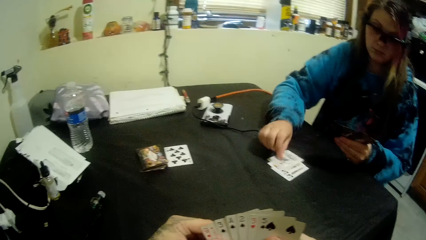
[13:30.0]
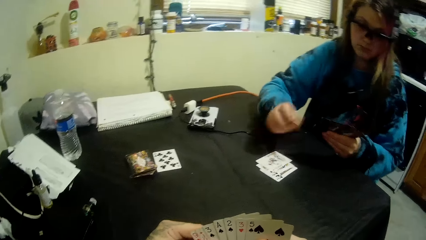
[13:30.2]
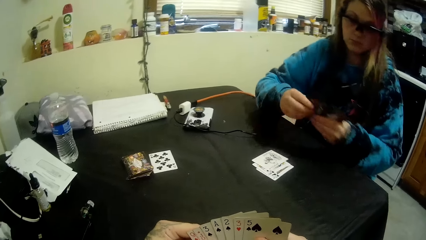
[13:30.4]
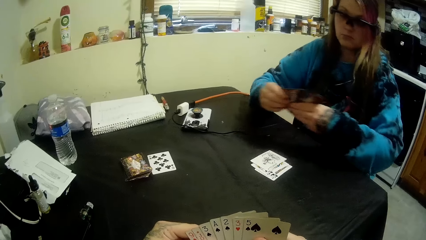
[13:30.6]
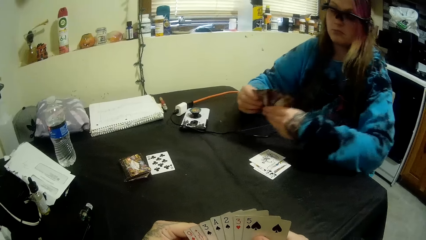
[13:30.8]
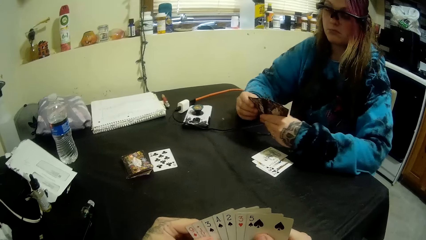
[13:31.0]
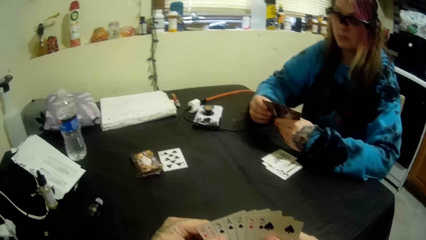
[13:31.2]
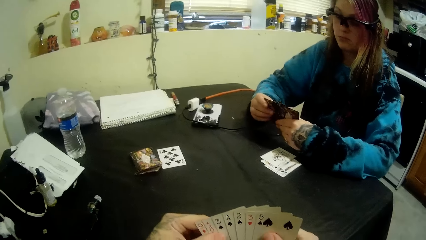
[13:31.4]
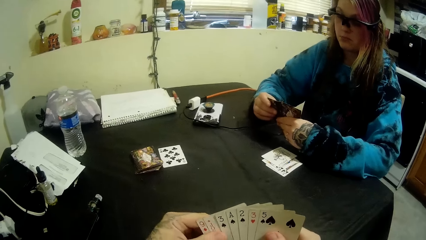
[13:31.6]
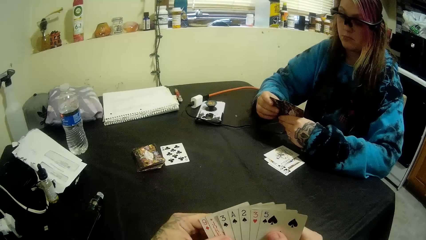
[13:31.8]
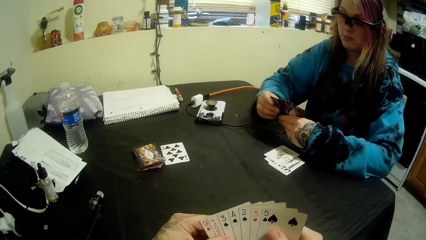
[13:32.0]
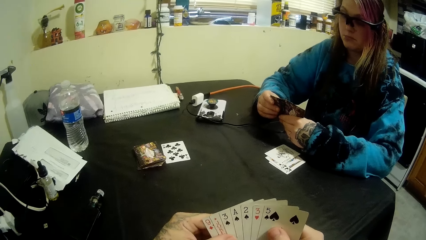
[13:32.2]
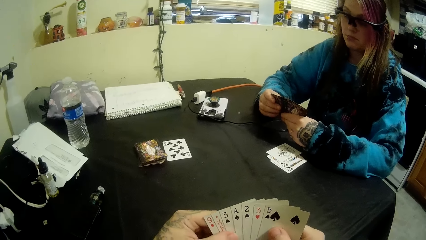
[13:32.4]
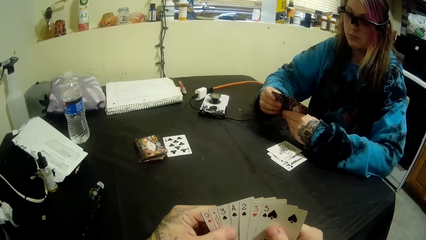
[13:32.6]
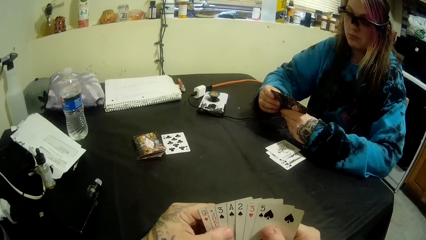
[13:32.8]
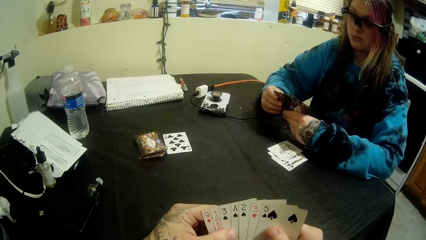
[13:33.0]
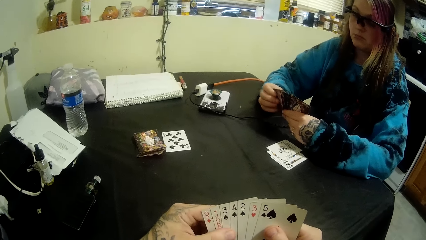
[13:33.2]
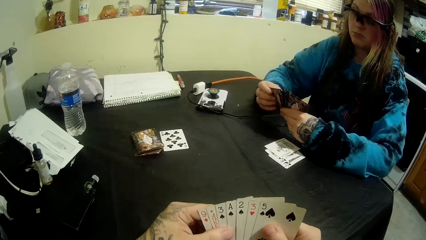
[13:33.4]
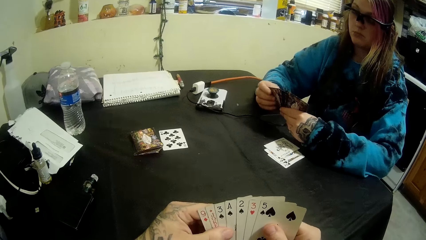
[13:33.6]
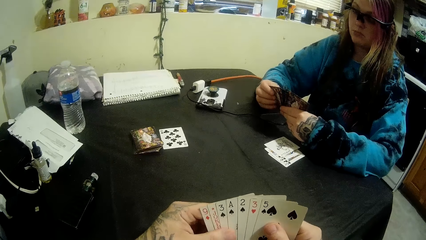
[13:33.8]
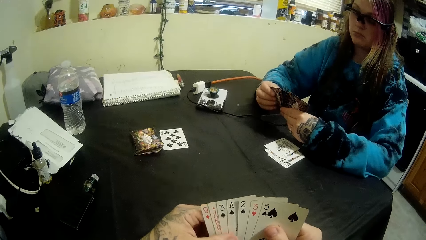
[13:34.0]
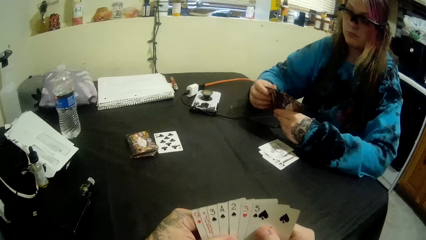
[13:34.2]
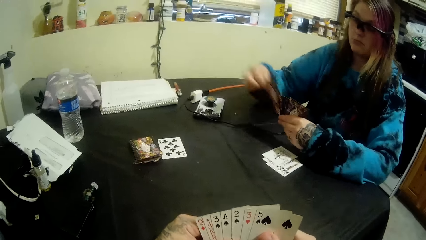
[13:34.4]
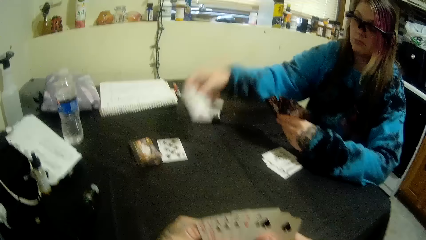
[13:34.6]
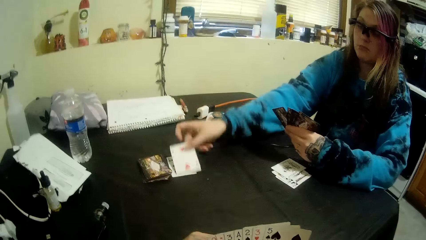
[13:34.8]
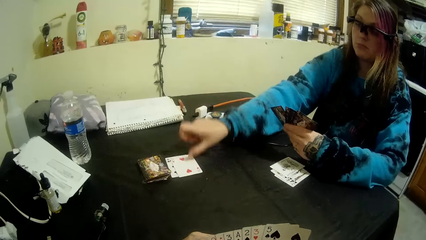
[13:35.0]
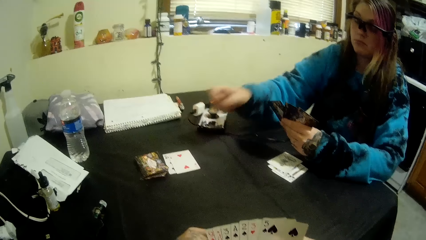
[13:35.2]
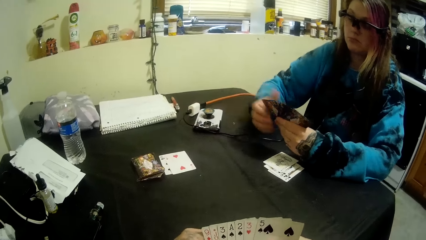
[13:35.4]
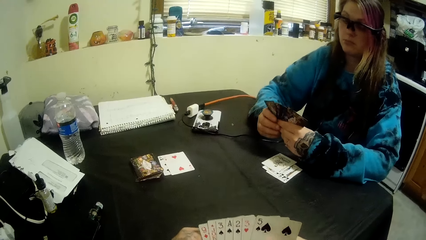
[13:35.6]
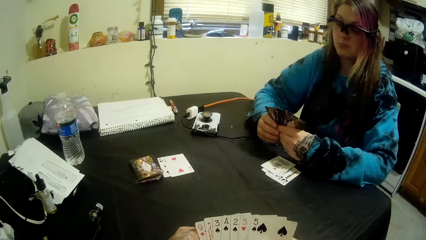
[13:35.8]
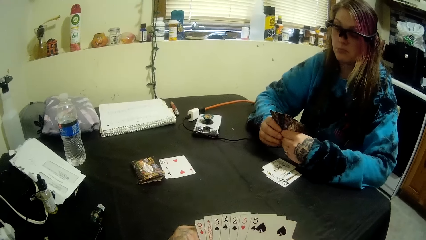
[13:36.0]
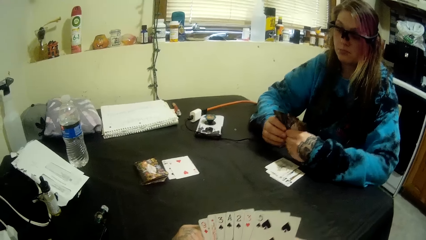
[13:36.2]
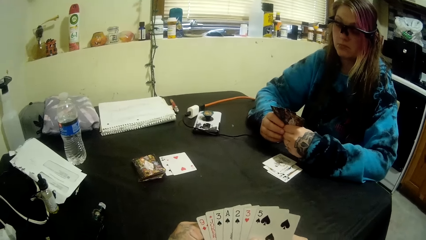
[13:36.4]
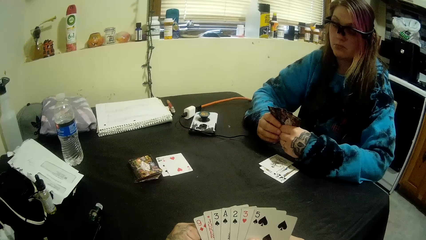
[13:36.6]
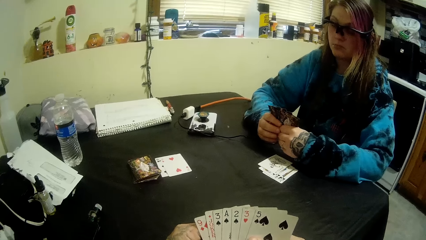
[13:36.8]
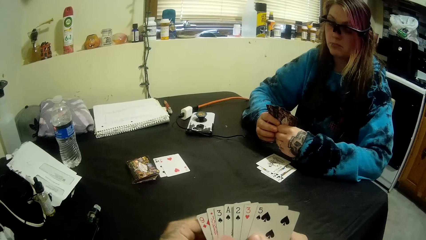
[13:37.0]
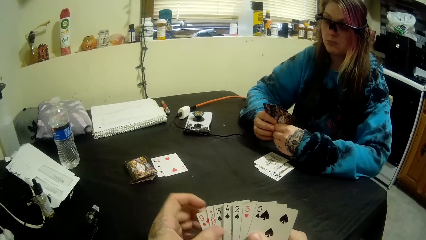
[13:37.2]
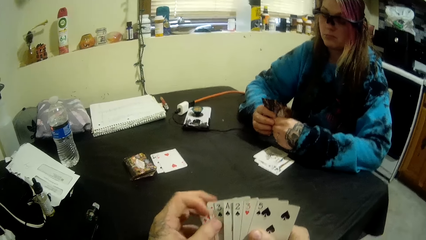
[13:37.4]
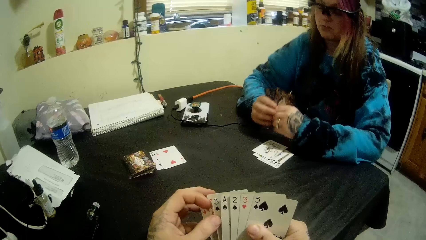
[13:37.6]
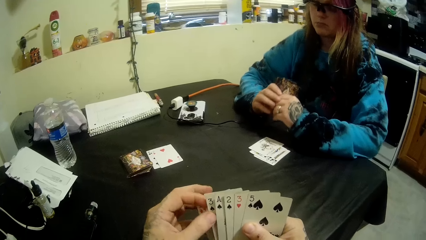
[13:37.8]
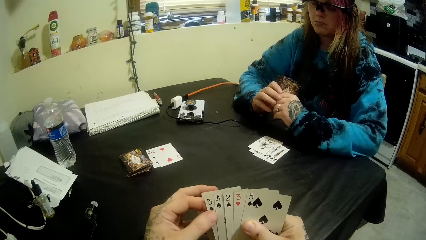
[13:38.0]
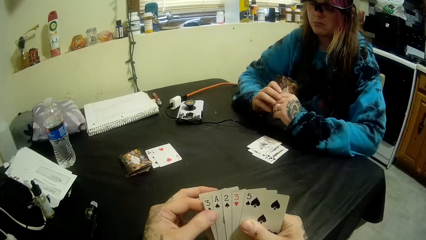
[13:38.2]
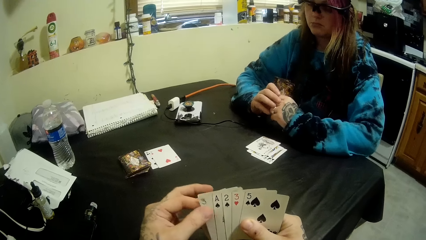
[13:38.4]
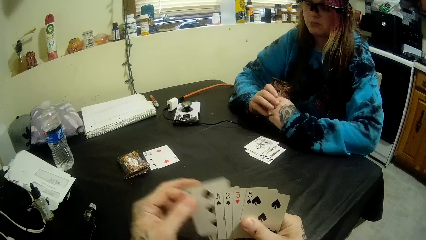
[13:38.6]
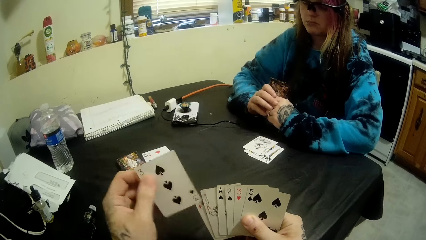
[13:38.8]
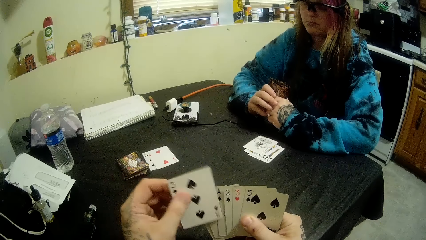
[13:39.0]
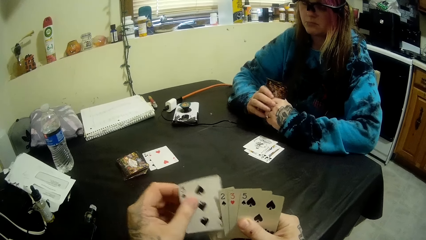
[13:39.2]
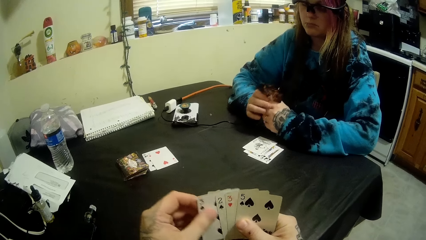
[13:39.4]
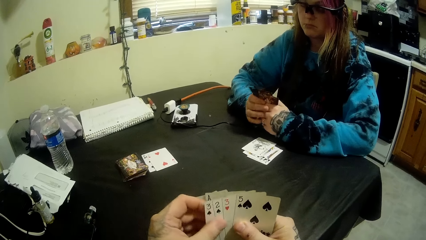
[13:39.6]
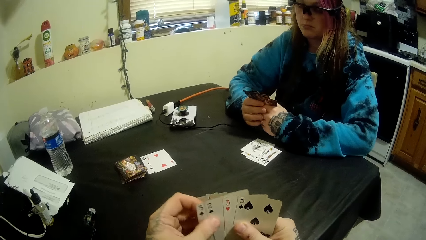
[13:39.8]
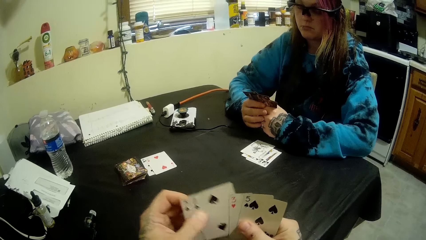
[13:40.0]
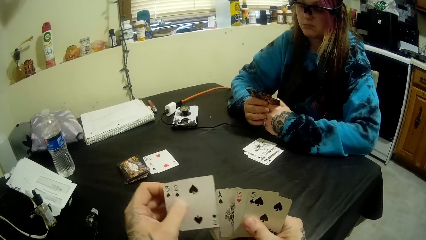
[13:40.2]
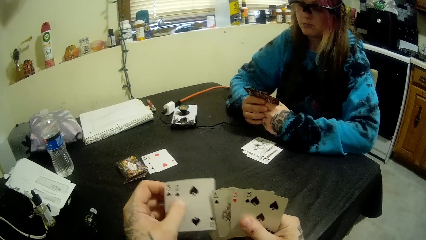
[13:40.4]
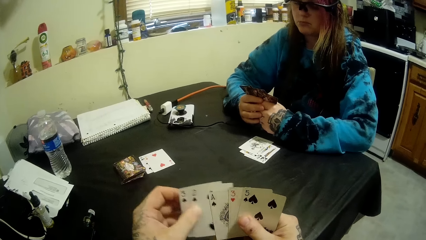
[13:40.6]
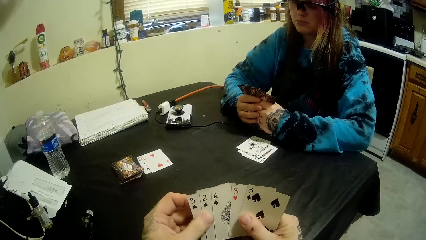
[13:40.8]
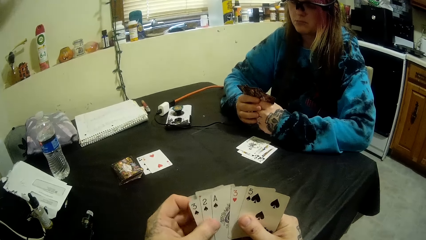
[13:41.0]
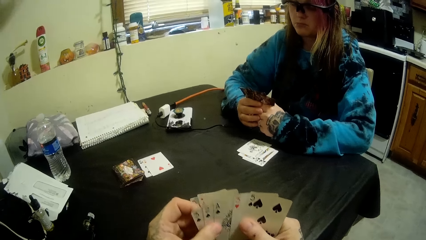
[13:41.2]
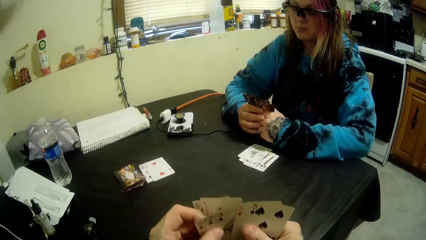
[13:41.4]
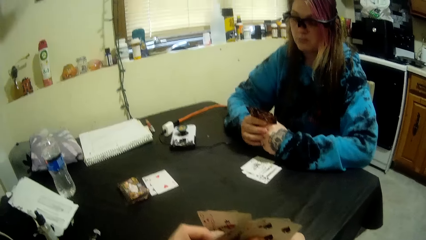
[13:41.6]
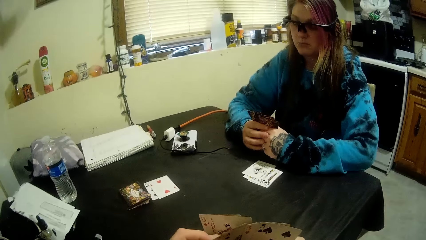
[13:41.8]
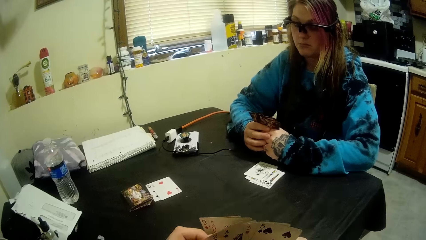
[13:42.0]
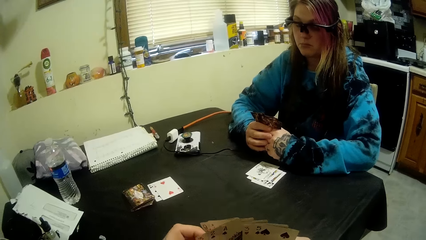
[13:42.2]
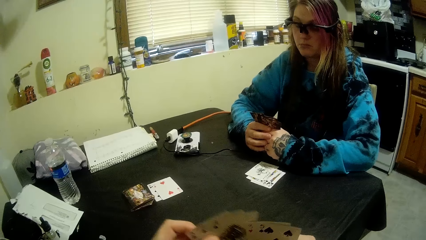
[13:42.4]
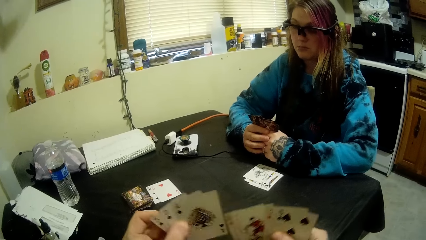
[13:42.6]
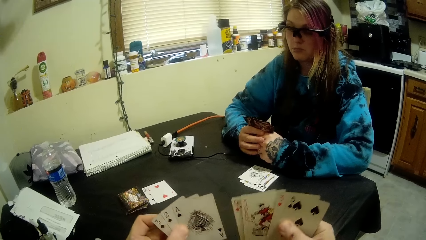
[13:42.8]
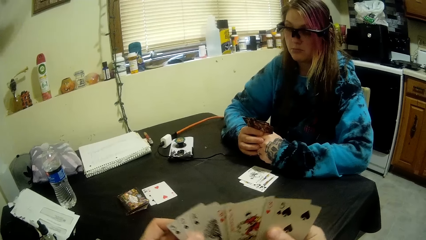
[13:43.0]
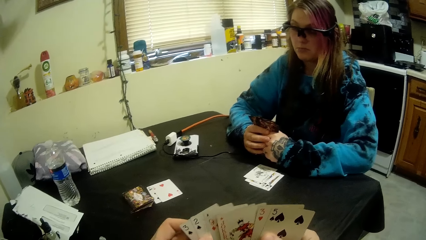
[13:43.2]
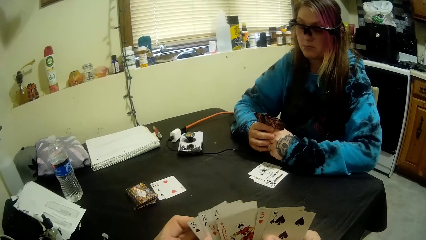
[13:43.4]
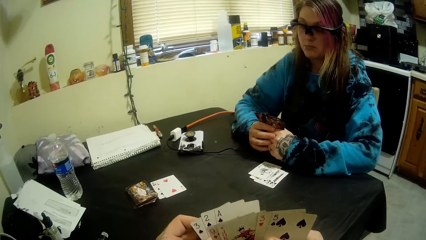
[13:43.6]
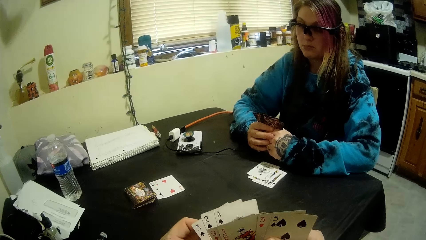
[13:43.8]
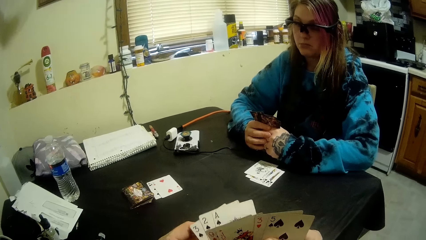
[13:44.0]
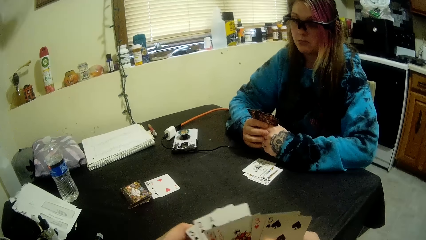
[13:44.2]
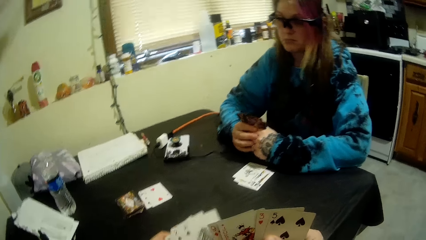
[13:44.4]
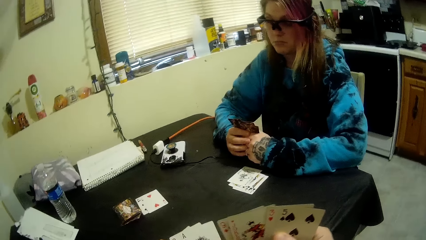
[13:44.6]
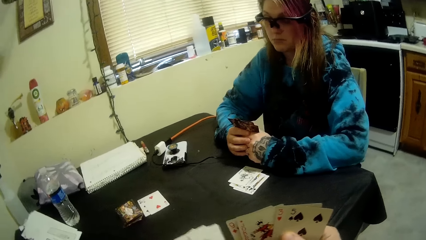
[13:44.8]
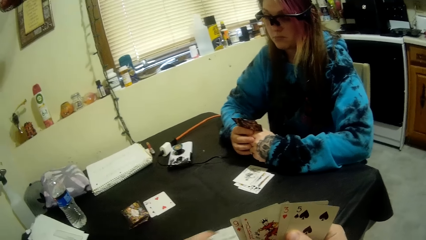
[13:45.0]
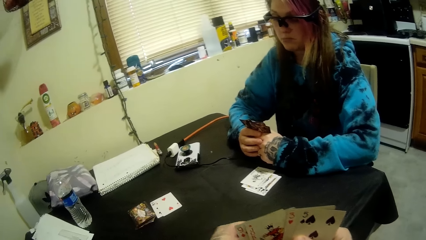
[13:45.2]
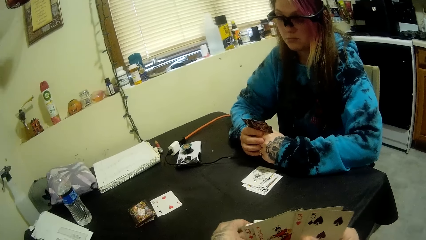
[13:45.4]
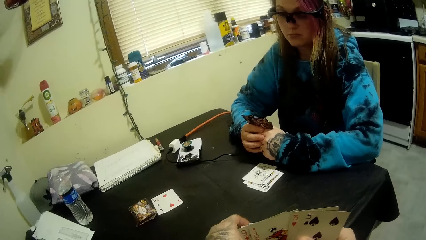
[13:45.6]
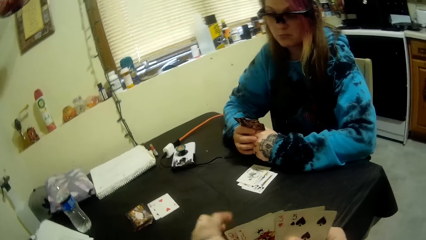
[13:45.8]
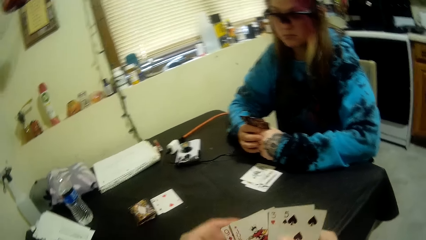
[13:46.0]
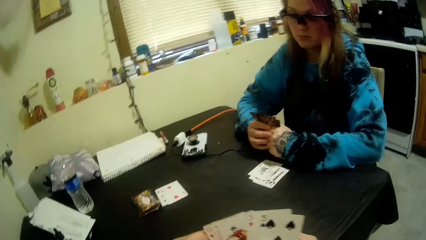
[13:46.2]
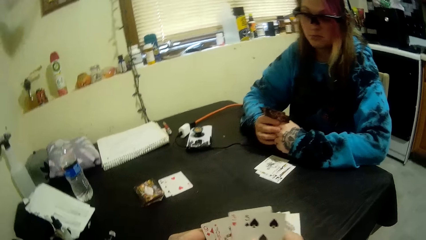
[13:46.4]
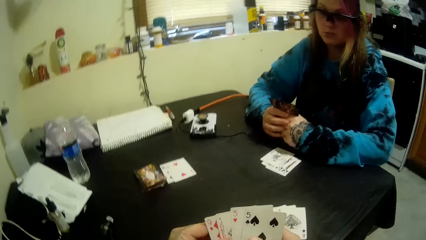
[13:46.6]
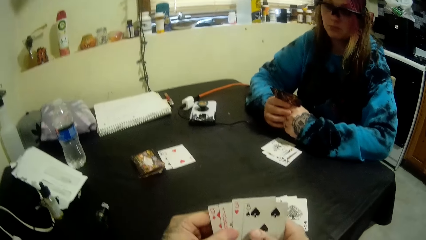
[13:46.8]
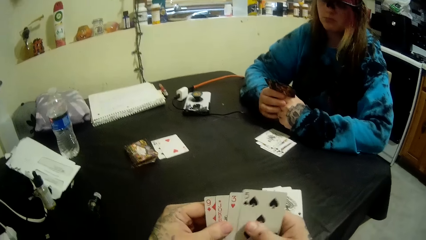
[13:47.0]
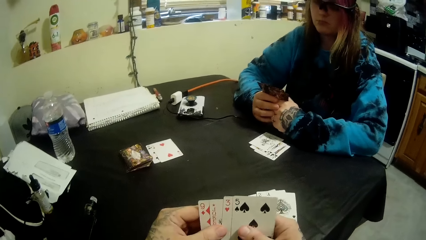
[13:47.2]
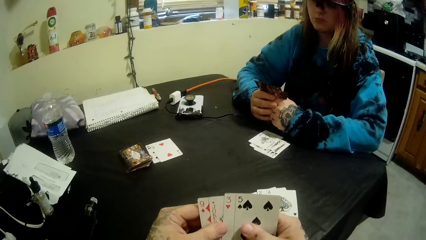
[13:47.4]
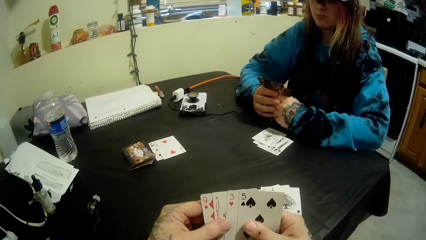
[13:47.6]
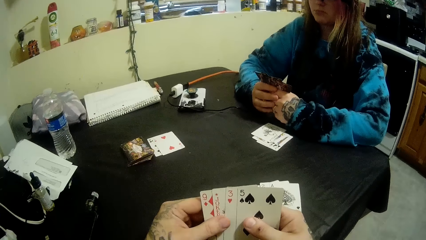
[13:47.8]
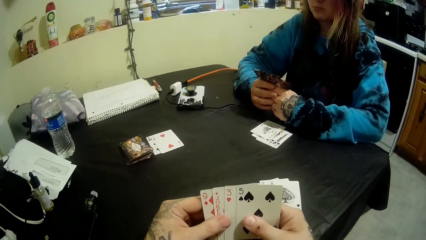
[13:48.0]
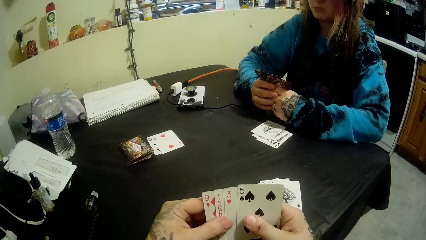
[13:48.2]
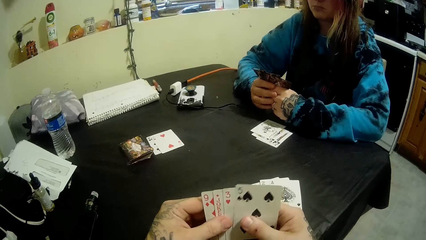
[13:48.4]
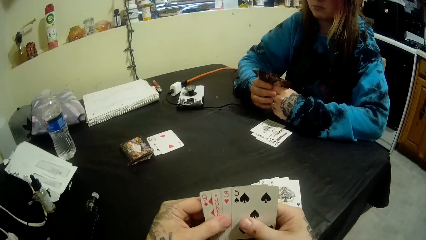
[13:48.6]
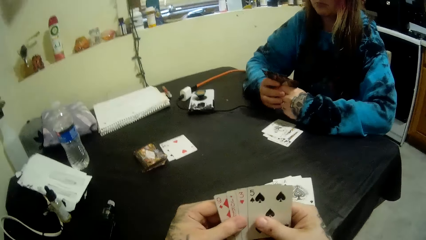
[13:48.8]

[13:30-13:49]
The camera wearer looks at the cards. A person places a card on the table. The camera wearer arranges the cards with his hands. He puts the cards on the table. He puts the cards on the table with his left hand.
